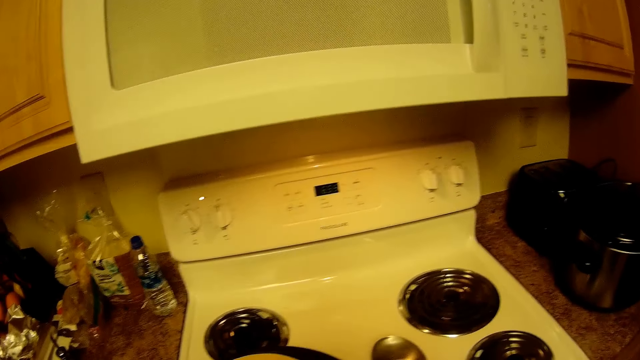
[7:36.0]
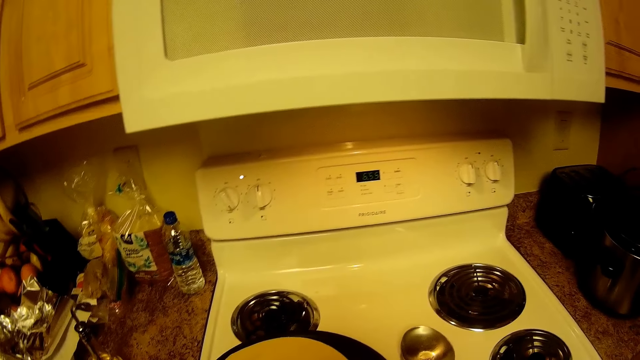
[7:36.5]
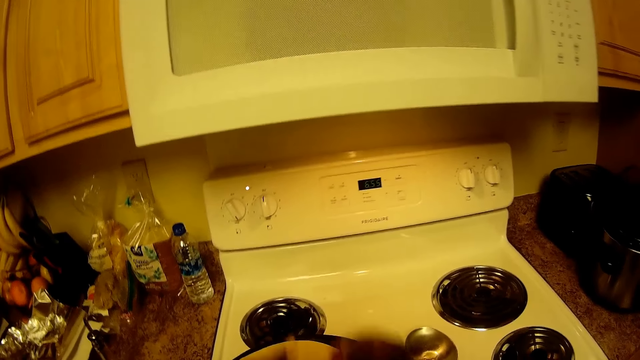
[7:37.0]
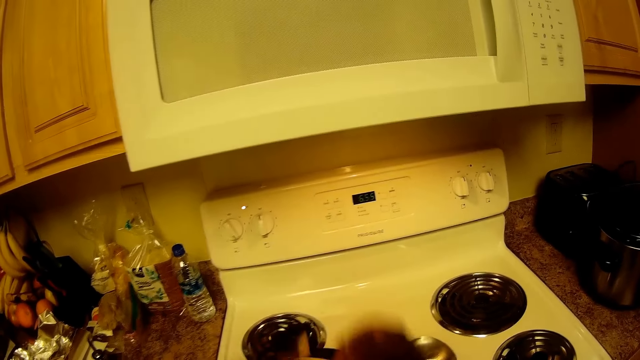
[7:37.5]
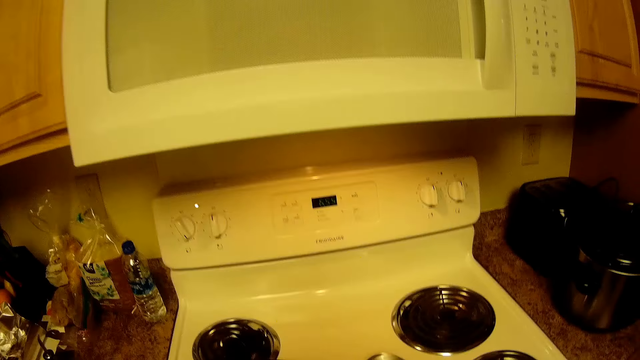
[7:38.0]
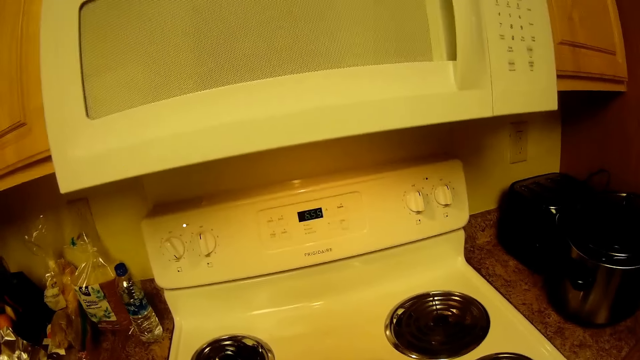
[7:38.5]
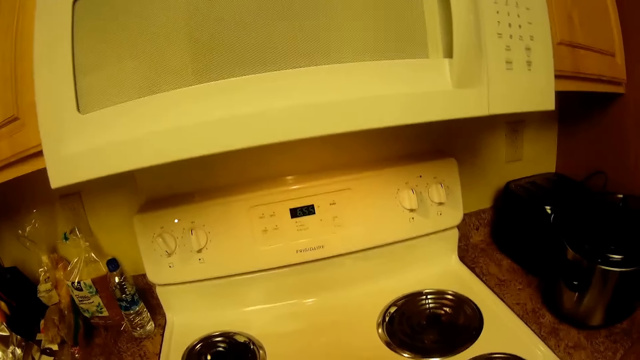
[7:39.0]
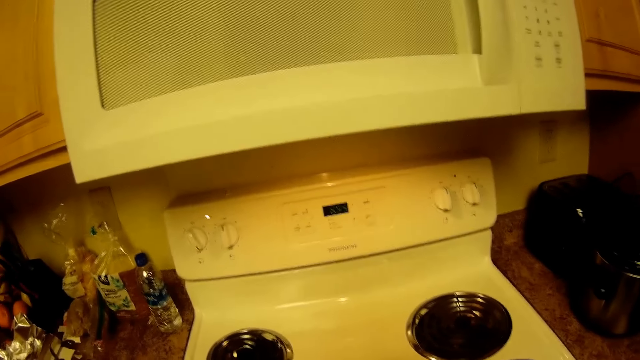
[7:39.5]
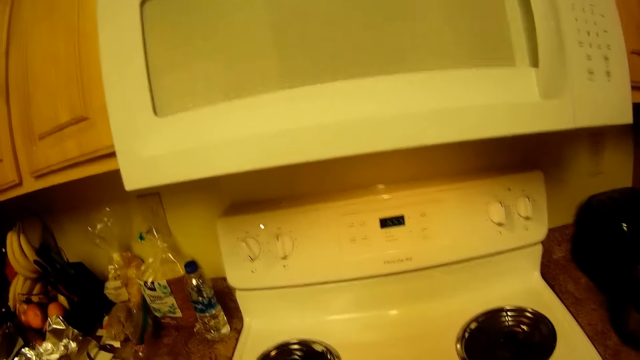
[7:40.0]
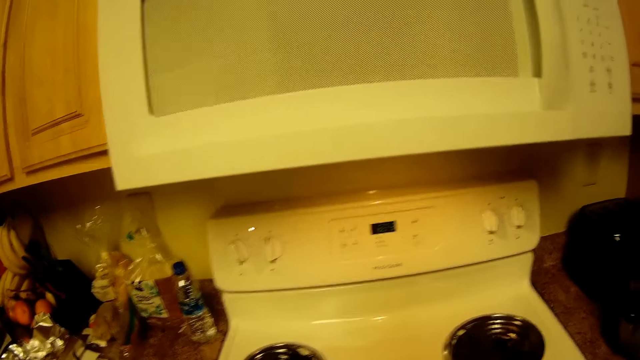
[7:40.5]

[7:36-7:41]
The camera wearer lifts the ball of dough on the fry pan with the spoon in her right hand.

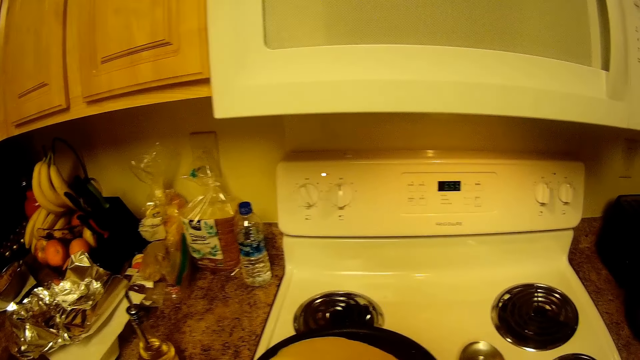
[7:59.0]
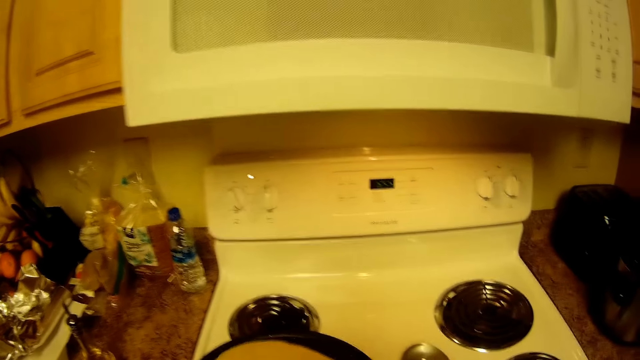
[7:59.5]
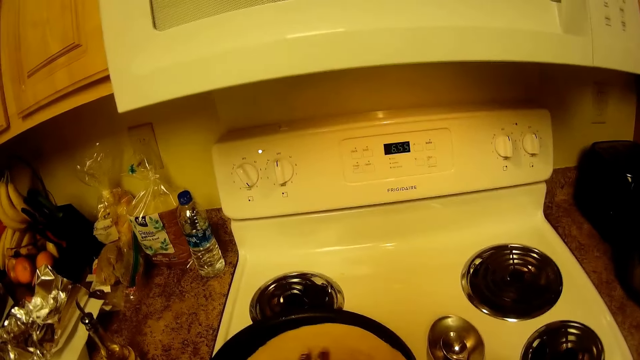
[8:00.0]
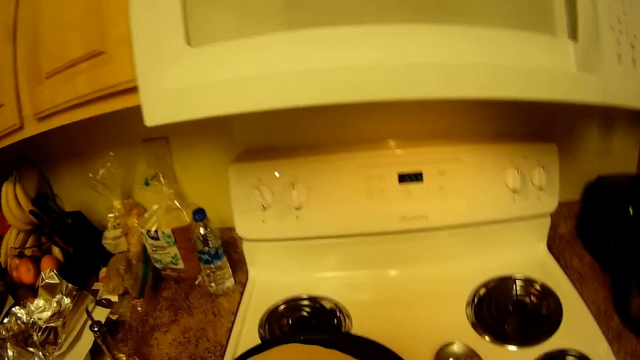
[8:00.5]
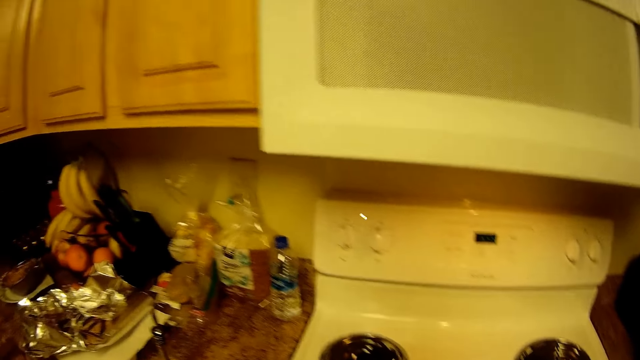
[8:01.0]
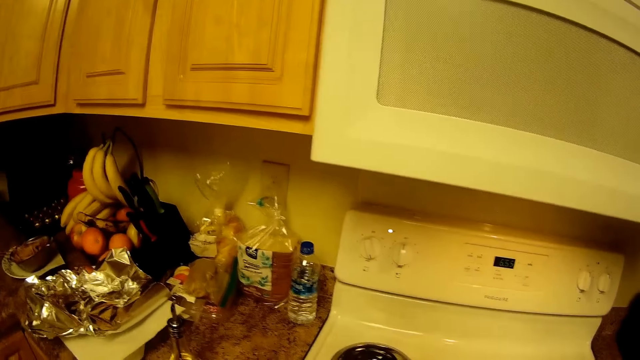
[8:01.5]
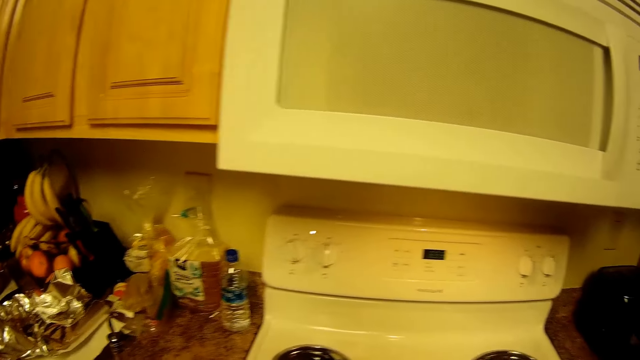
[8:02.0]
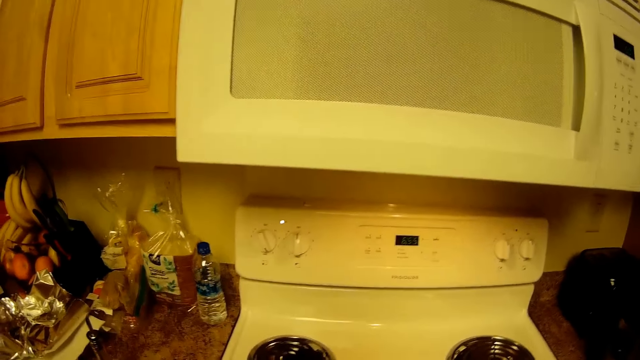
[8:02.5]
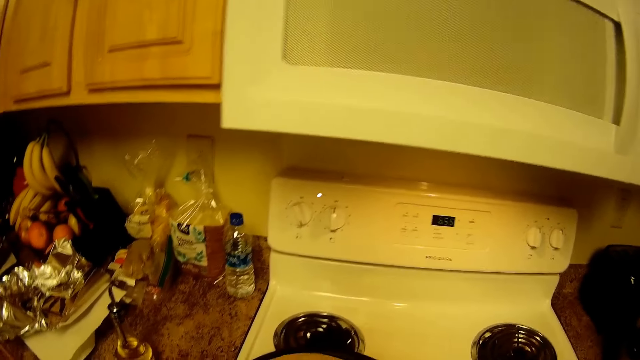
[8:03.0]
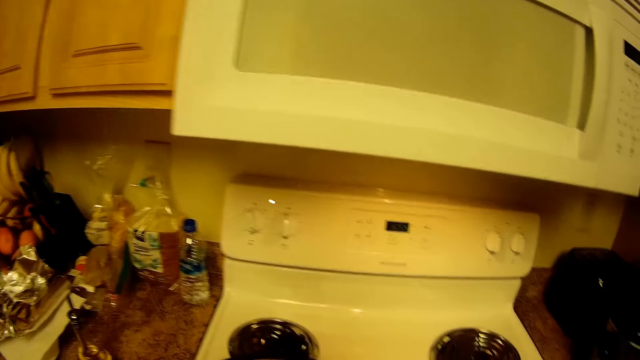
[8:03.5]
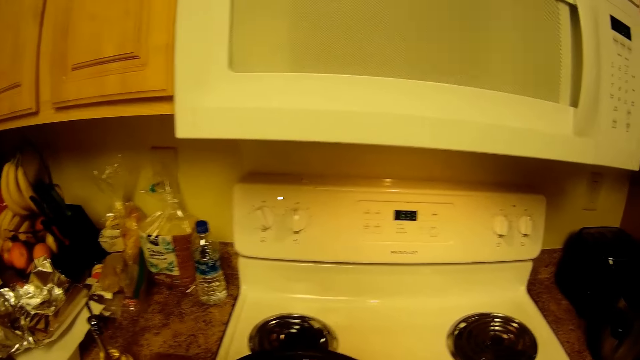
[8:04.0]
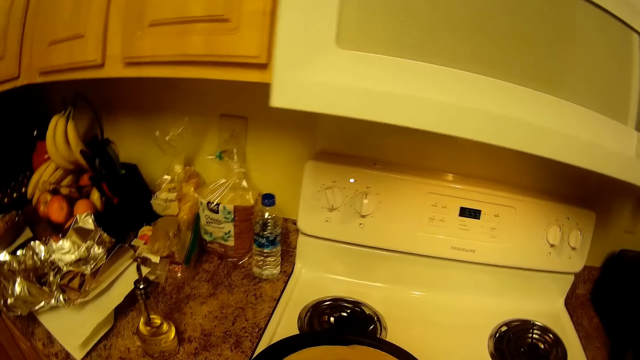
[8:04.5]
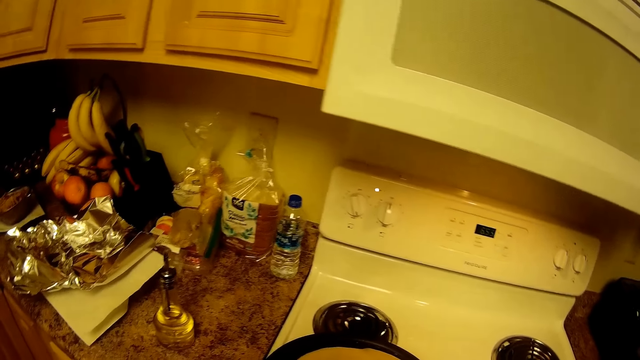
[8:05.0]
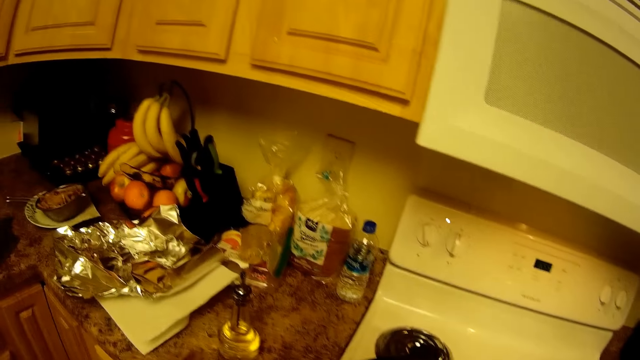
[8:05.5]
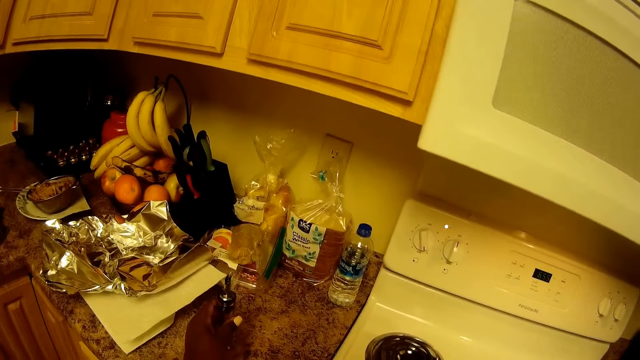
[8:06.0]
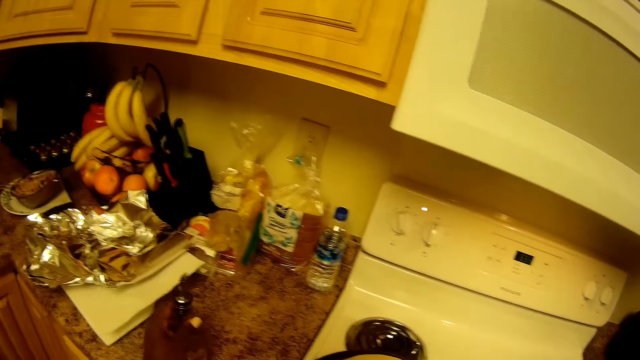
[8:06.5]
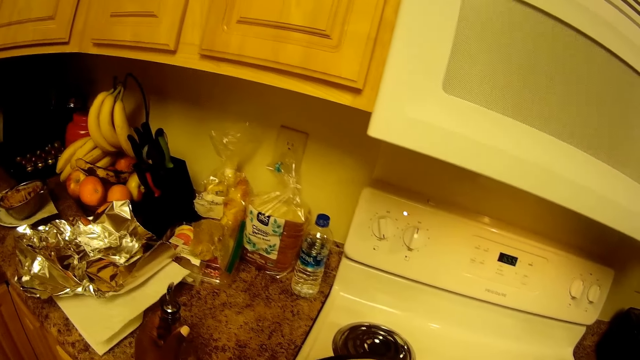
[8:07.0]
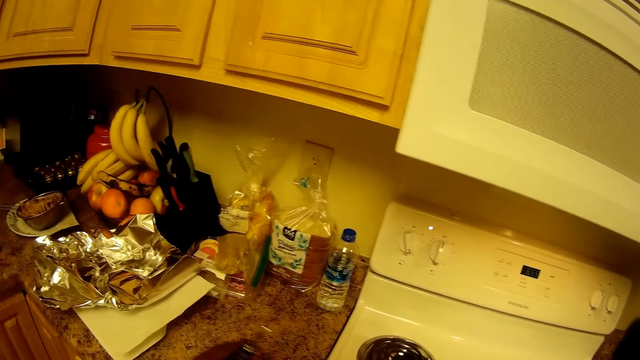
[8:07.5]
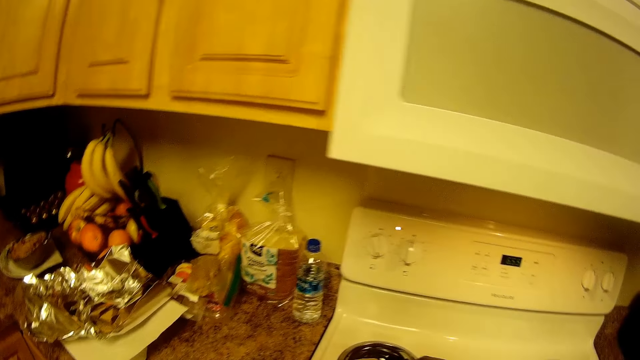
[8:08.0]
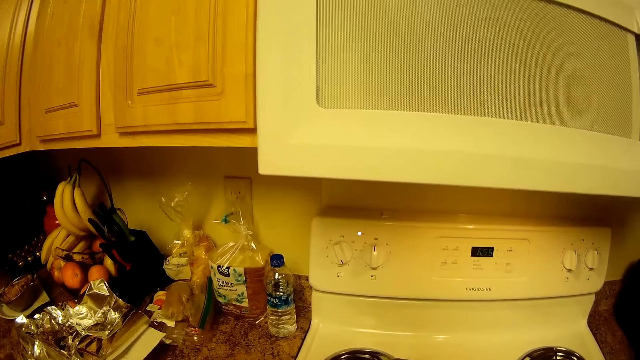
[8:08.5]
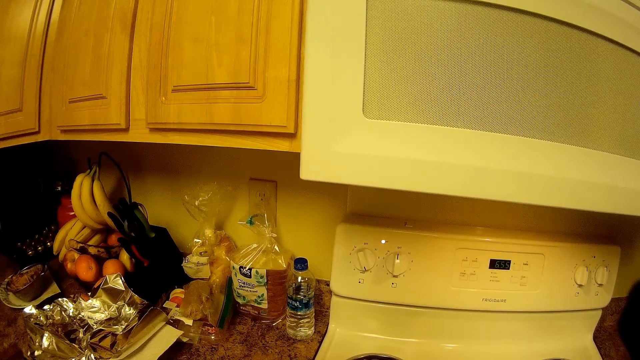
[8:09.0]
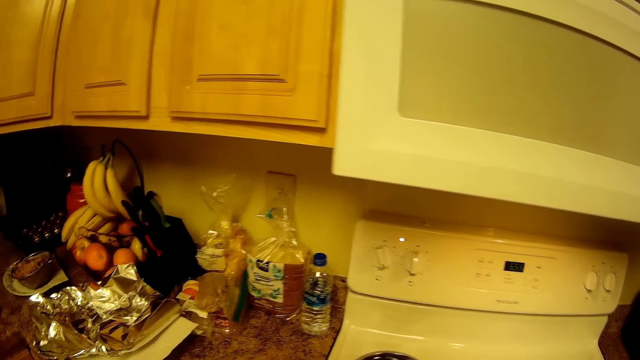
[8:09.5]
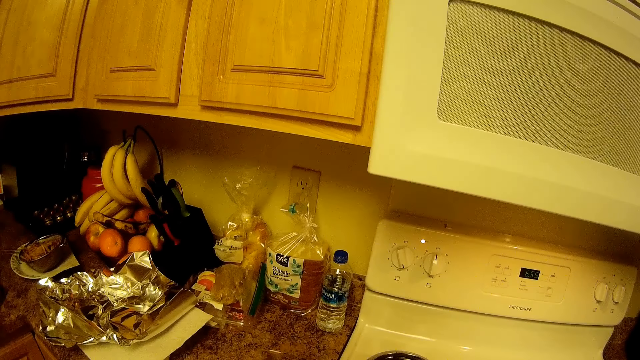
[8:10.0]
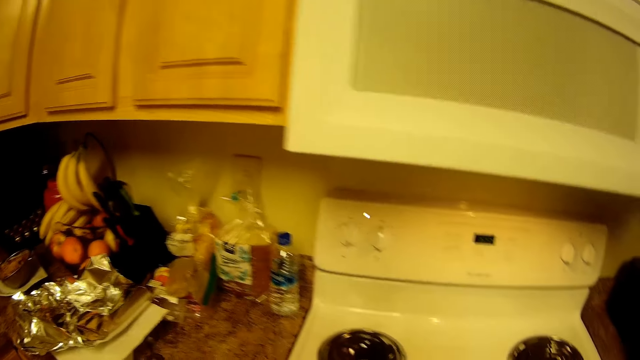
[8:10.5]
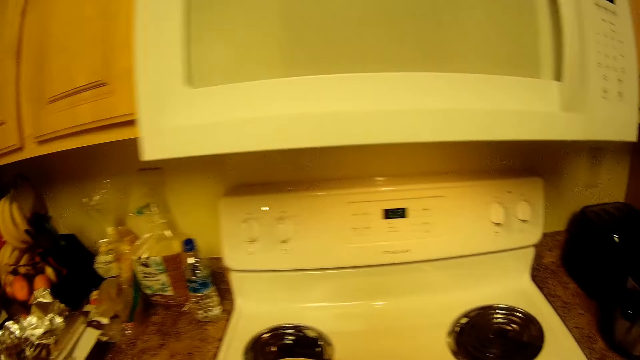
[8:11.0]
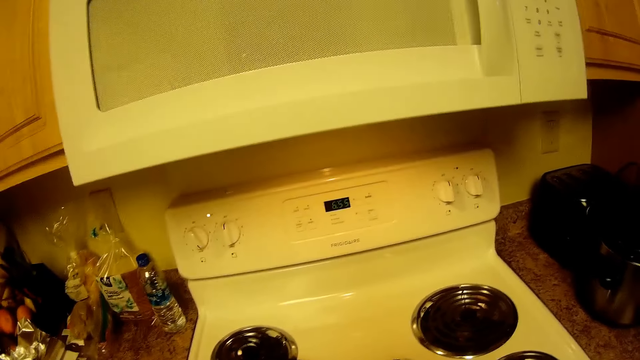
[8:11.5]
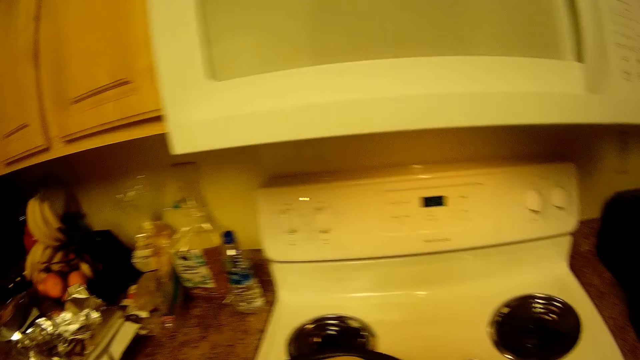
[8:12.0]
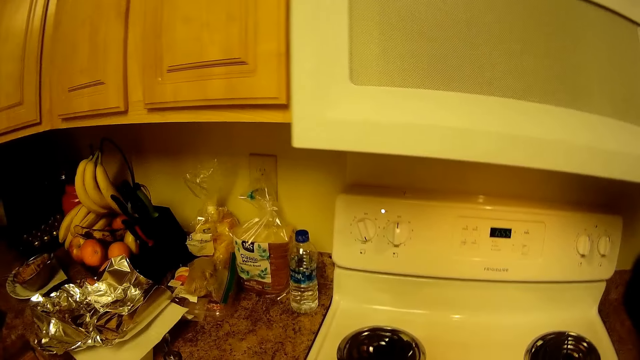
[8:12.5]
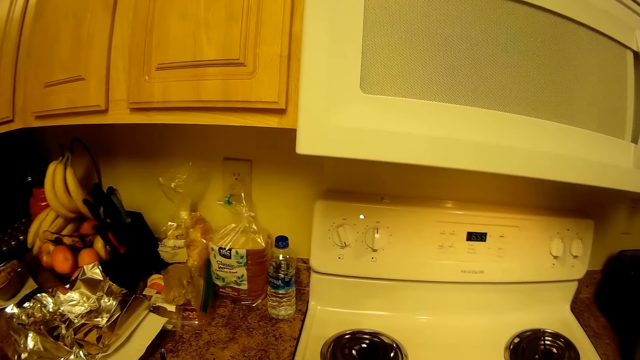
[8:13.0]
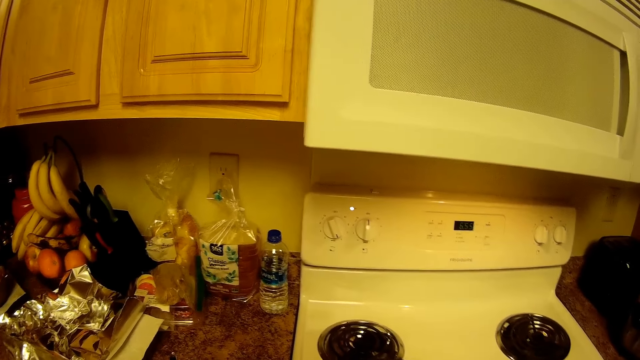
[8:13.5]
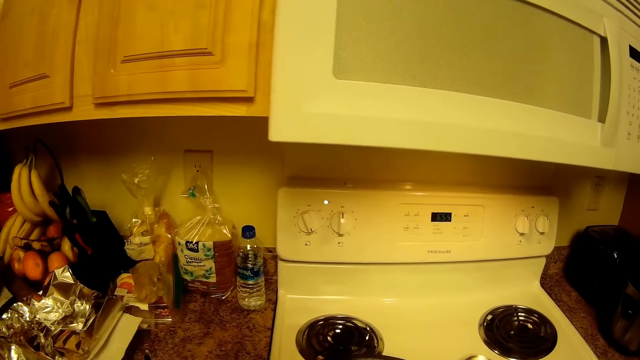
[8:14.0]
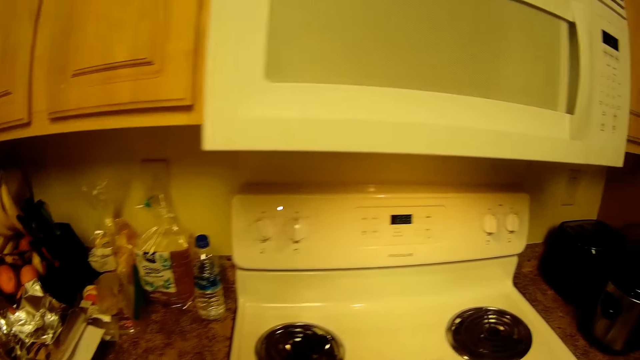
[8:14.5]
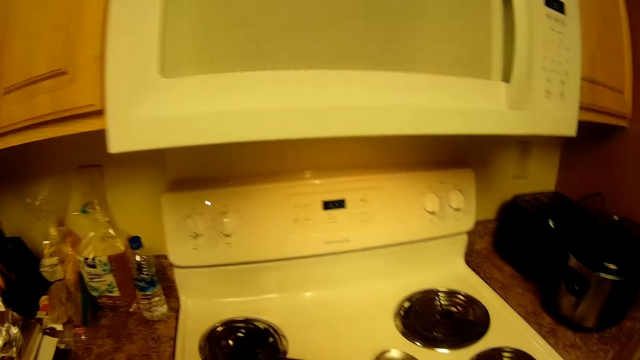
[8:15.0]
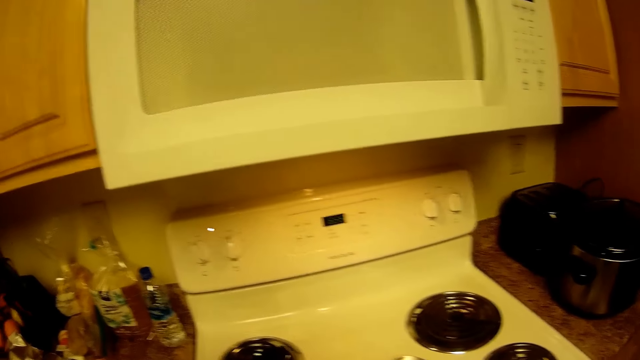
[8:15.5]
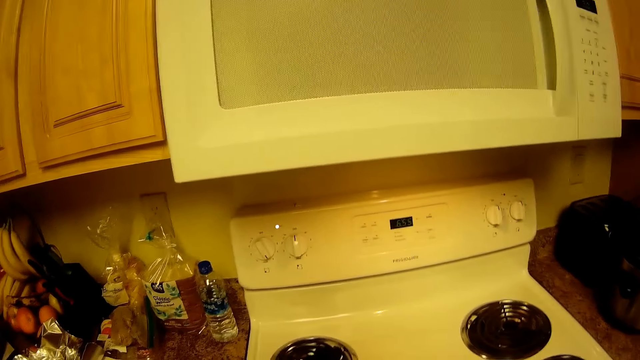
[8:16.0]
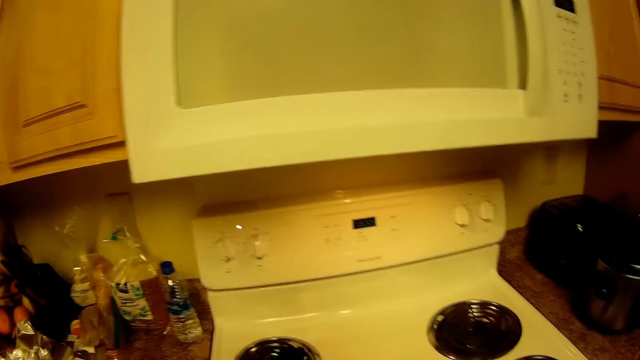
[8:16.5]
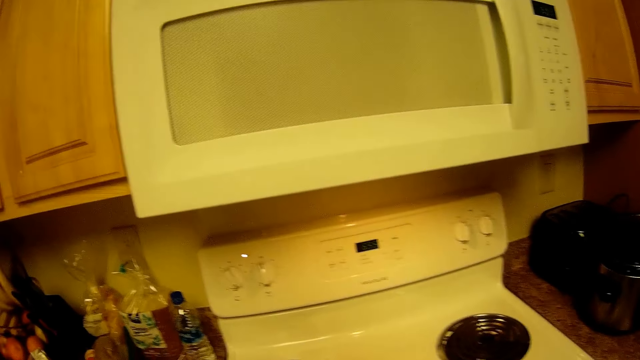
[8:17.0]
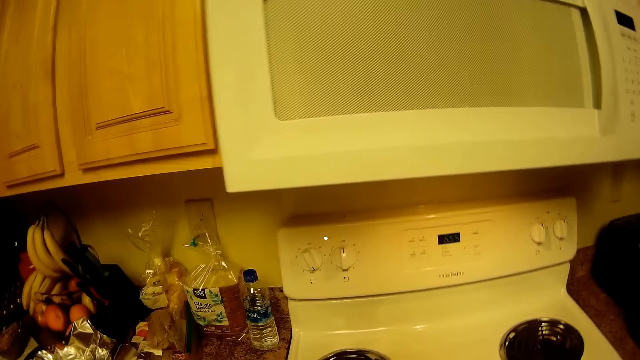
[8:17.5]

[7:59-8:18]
The camera wearer cooks the tortilla. She picks up a bottle of oil on the cabinet with her left hand. She drops the bottle of oil on the cabinet with her left hand. She cooks the tortilla. She looks around.
